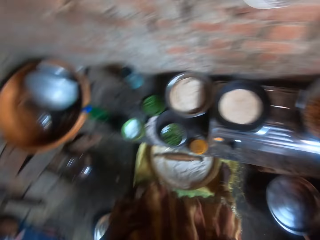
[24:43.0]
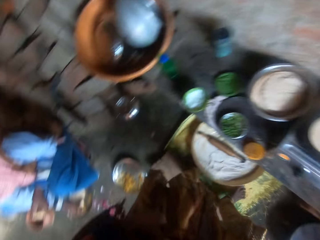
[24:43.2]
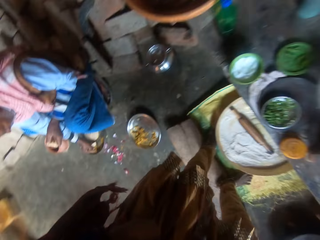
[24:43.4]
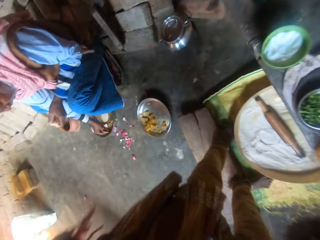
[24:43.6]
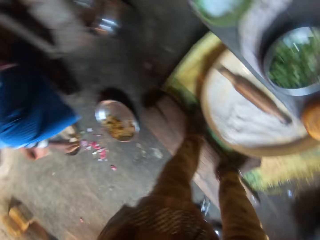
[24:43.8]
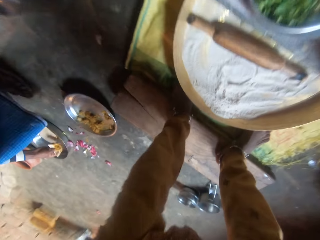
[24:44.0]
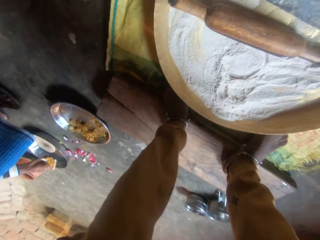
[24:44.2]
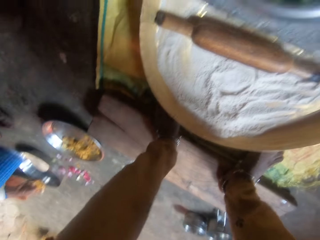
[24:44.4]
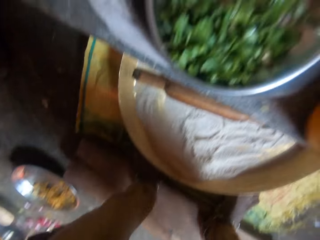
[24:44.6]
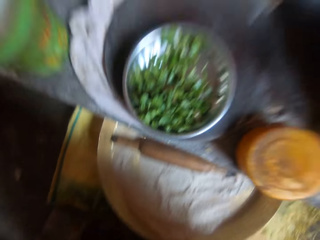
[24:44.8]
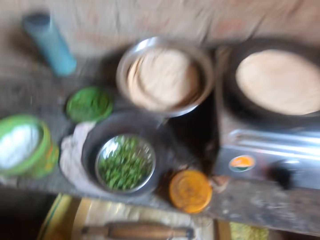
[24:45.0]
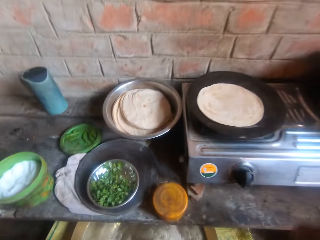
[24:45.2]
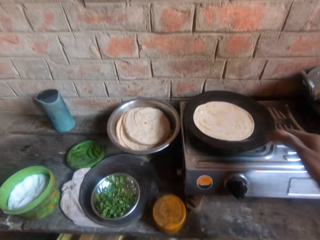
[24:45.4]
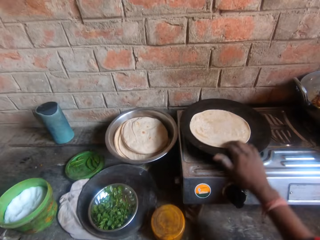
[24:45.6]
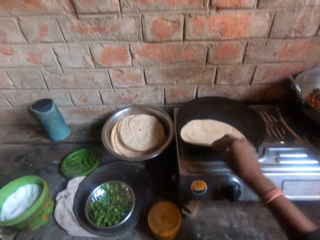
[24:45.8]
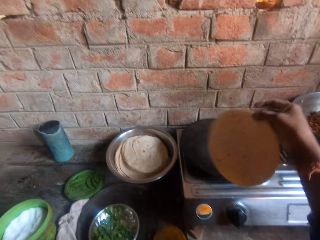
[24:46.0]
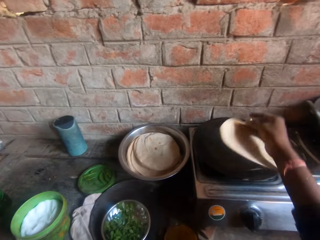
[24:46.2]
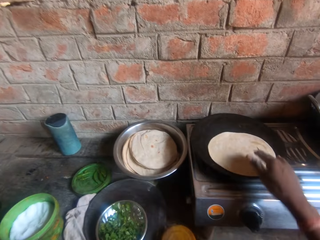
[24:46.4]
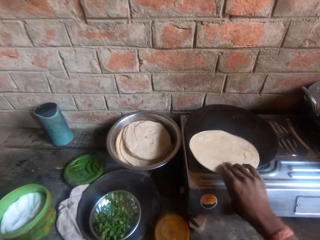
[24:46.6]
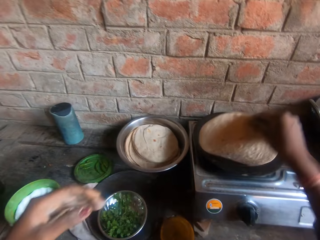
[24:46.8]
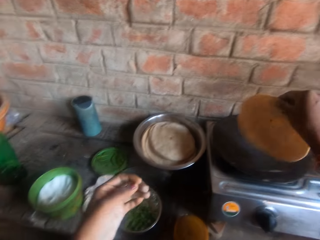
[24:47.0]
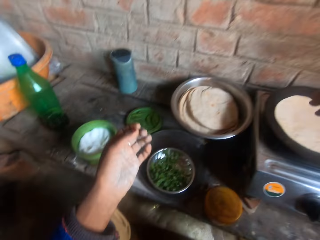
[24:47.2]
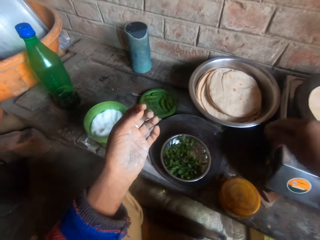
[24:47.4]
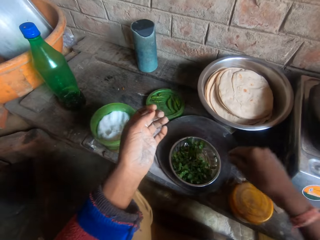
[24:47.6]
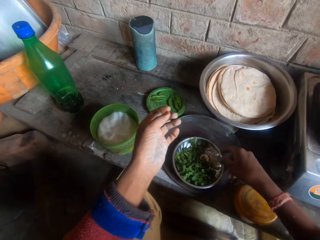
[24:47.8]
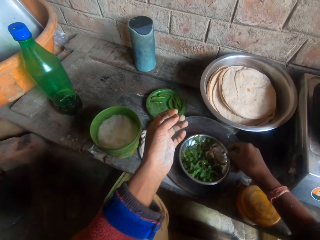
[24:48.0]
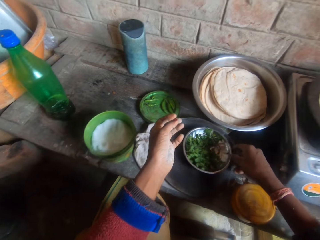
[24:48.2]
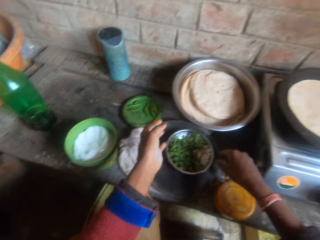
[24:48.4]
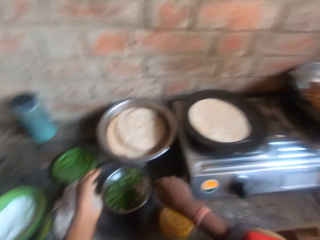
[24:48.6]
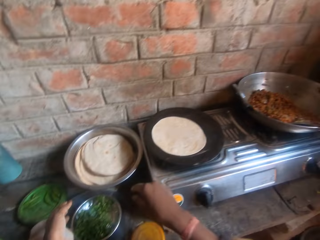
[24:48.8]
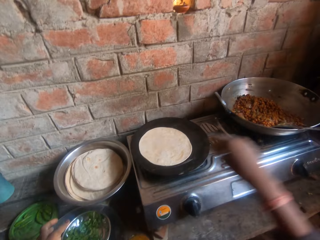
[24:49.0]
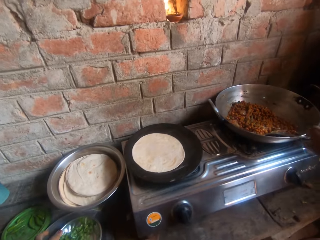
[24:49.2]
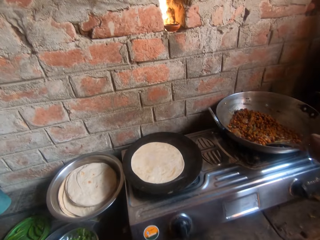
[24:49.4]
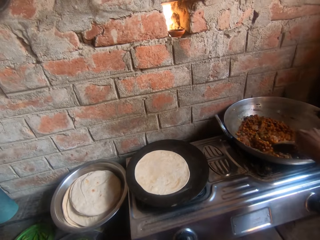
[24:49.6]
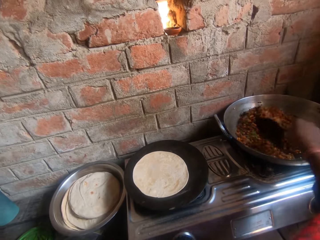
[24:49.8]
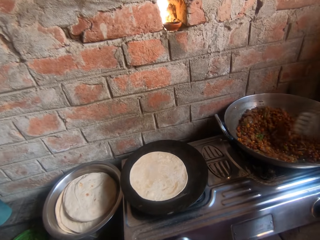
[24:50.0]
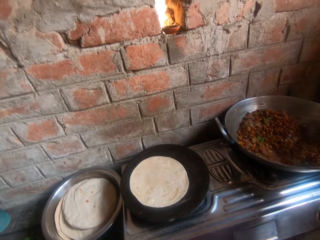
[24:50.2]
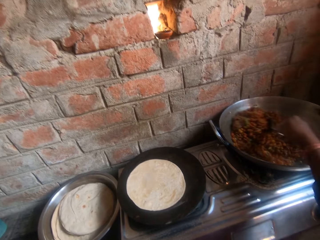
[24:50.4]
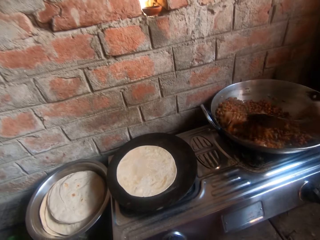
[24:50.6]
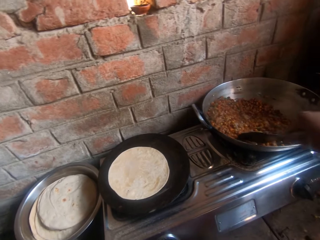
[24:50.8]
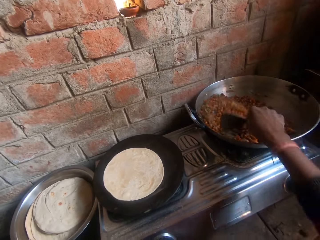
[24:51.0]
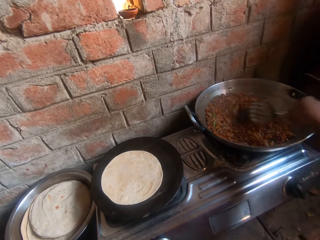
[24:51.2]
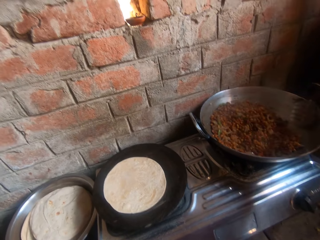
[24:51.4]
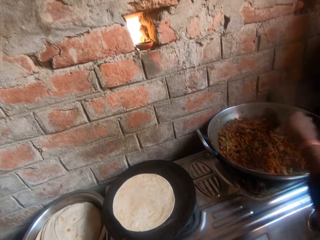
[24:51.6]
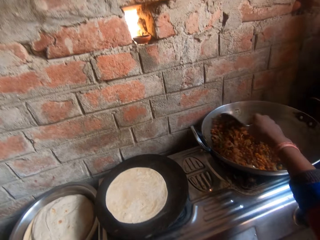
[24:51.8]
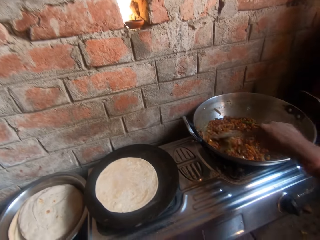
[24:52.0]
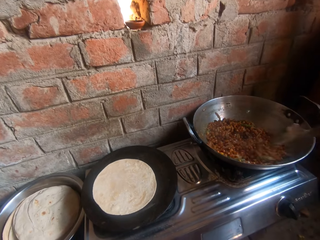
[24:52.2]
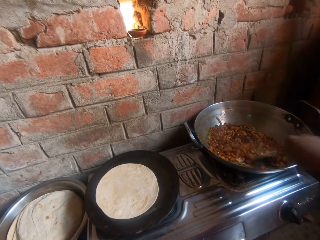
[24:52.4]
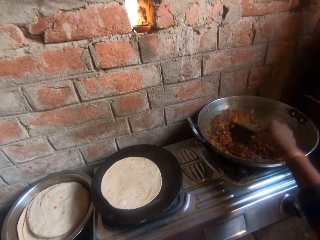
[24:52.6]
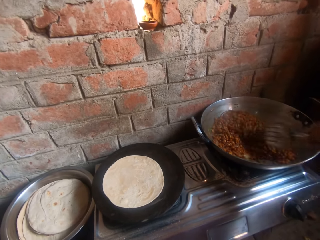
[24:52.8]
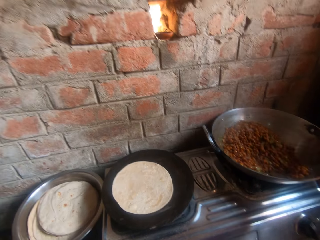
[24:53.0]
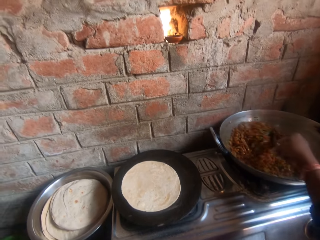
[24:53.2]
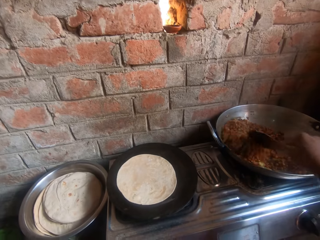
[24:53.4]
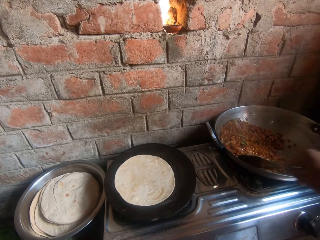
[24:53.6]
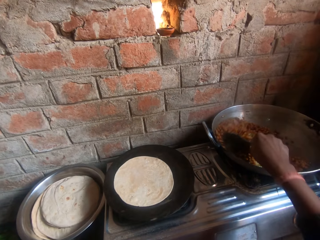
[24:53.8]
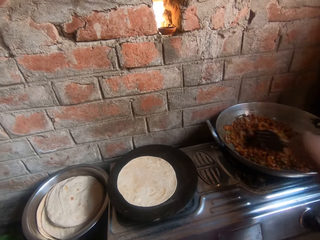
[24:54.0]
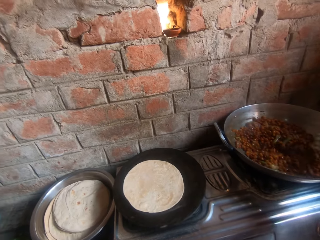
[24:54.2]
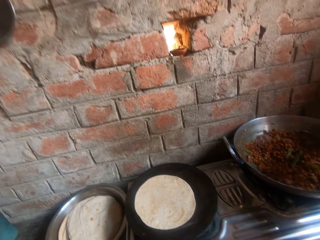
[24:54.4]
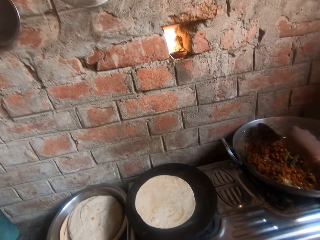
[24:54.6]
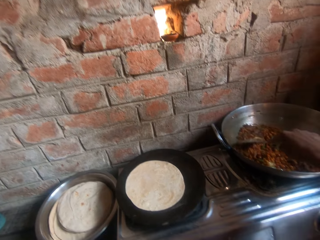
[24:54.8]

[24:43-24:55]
The camera wearer sits on the wood plank. They turn the flat bread or chapati in the frypan. They lift the chapati off the pan. They drop the chapati on the pan. They shift the plate on the rolling board a bit. They stir the sauce in the pot with the spoon.

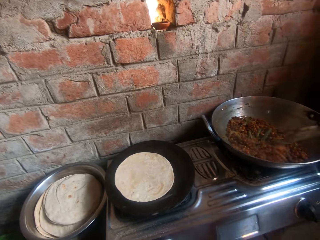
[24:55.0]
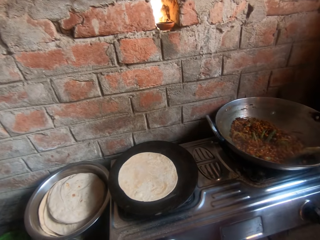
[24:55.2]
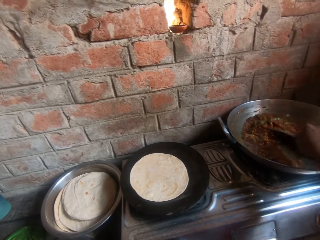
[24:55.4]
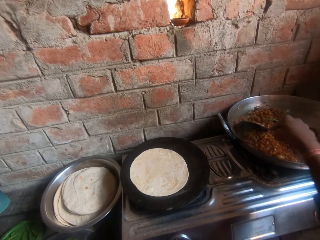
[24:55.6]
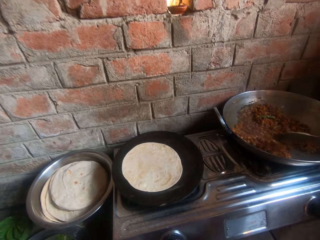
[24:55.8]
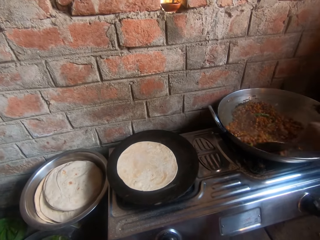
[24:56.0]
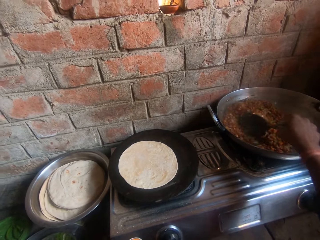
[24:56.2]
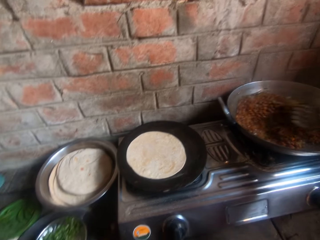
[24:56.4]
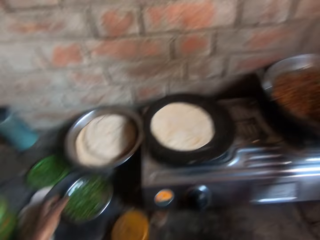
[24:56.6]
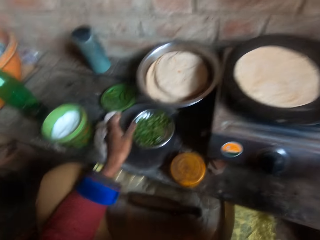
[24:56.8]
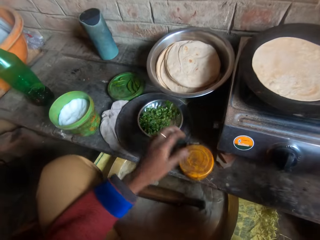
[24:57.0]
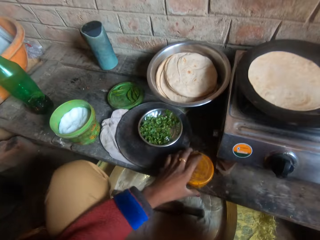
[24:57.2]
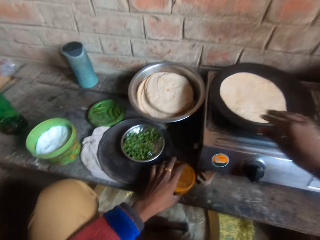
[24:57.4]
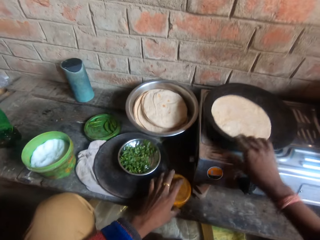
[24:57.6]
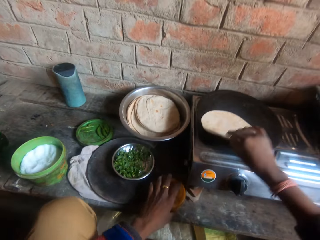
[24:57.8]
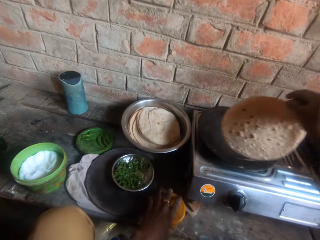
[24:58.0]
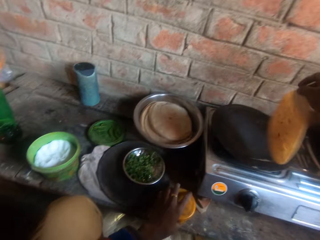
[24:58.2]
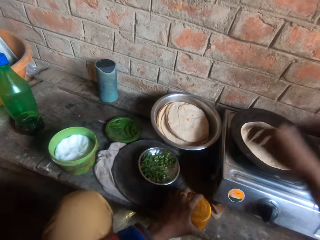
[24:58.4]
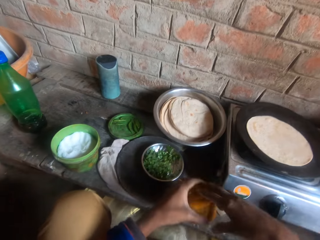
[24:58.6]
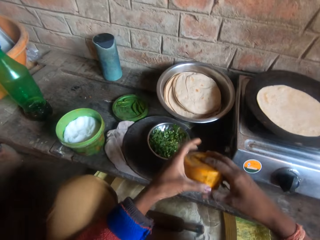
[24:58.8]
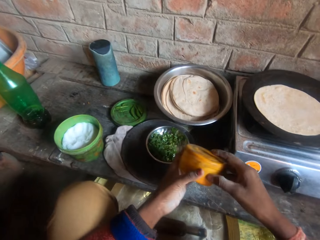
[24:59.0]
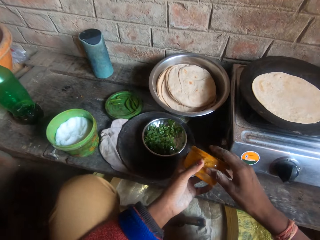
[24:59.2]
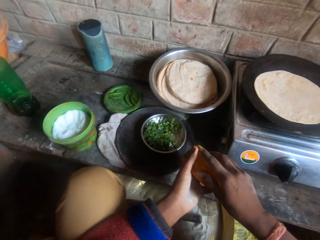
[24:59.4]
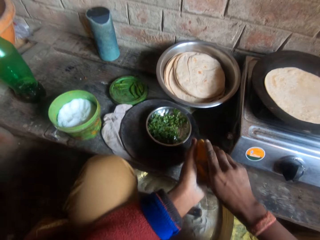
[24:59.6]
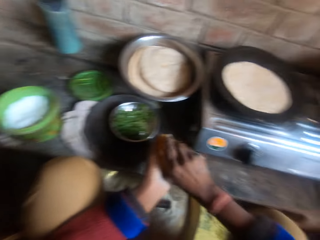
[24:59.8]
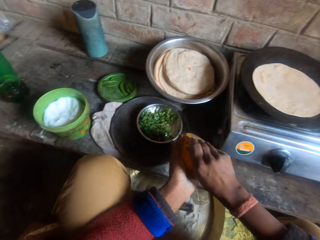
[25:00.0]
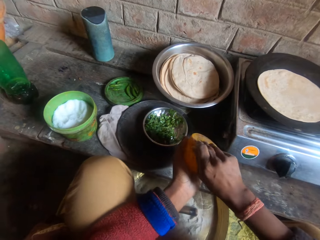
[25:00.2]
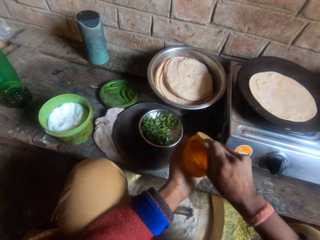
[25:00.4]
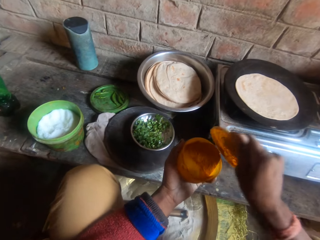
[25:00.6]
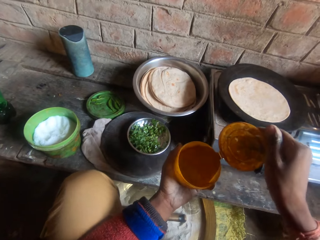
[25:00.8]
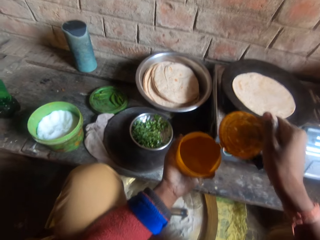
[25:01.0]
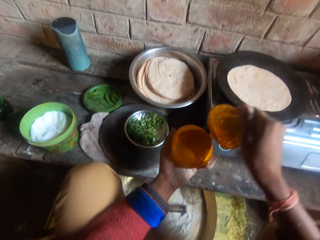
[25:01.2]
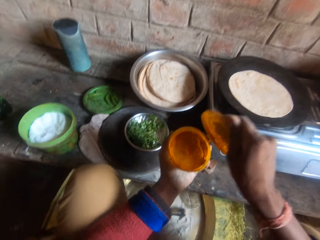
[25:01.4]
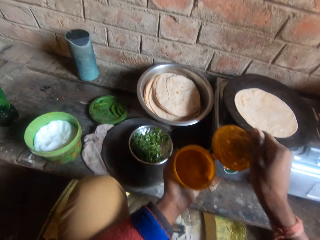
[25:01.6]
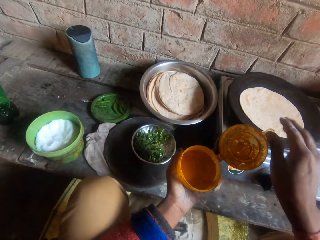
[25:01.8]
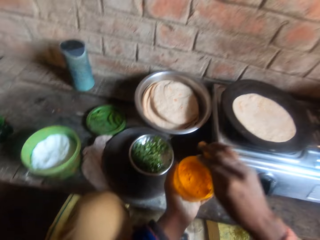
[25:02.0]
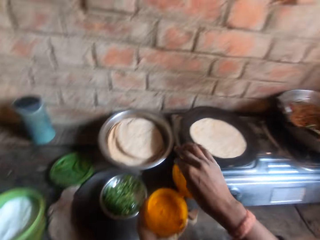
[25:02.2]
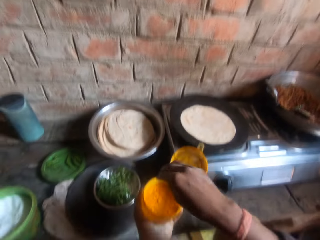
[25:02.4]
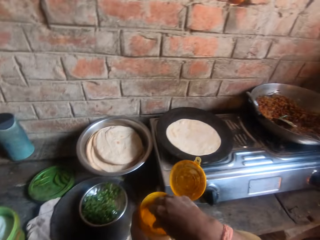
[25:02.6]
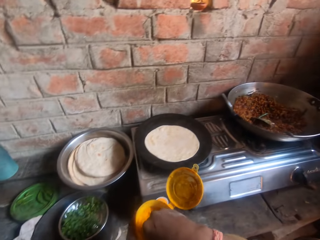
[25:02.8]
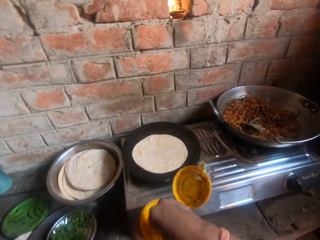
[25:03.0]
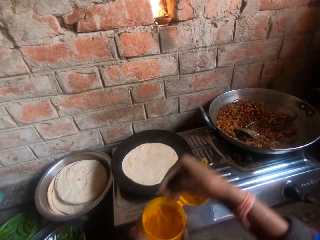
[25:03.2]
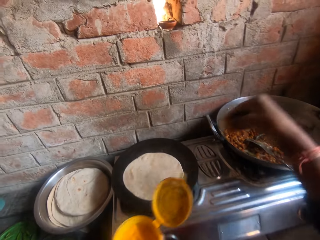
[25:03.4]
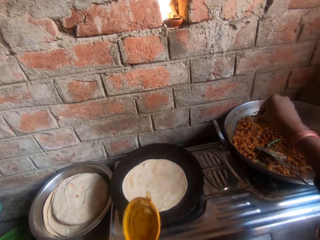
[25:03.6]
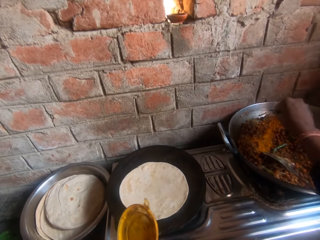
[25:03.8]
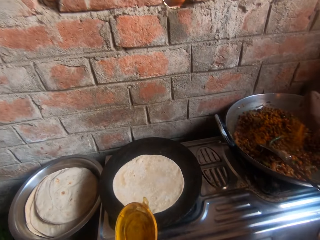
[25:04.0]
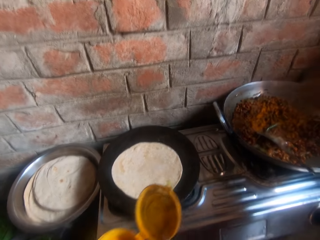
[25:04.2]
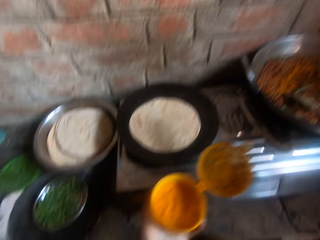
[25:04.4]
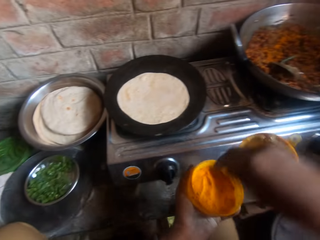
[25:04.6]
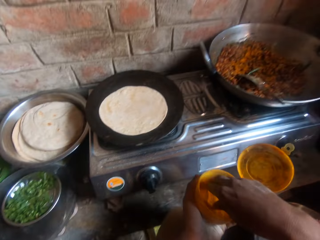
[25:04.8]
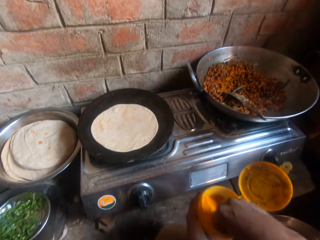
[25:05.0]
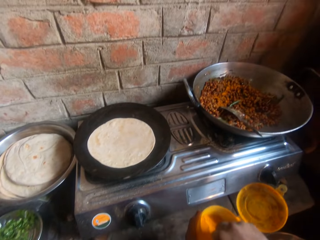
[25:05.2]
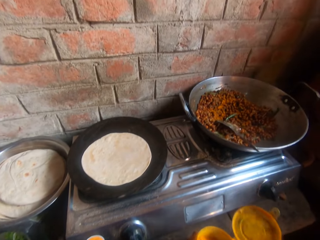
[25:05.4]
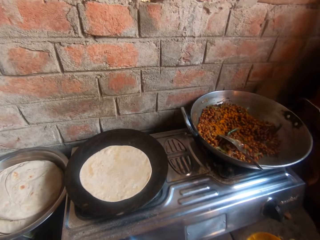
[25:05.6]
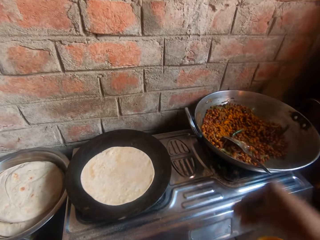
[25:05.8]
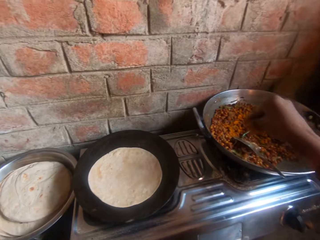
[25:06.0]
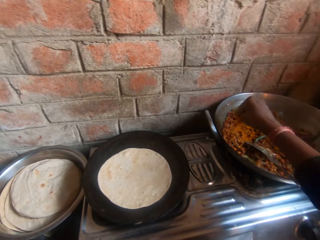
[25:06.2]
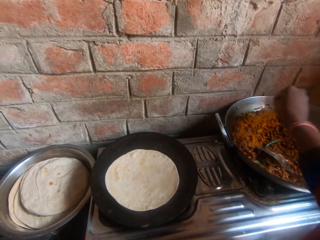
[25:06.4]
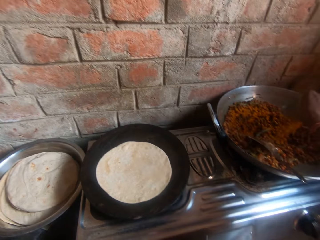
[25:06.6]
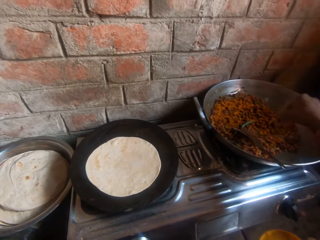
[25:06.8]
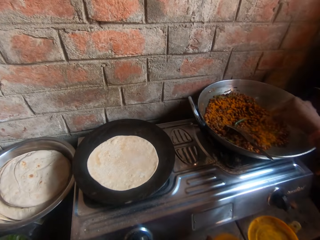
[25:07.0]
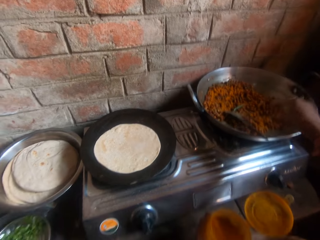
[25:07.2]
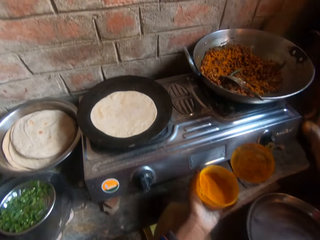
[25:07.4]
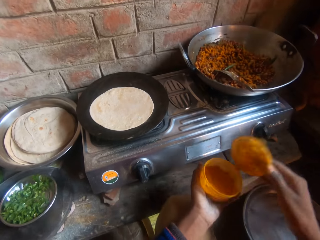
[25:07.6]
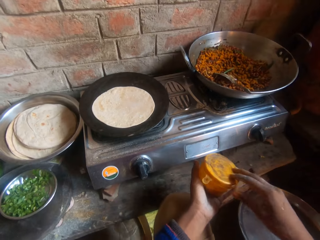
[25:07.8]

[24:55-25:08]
The camera wearer picks up the plastic jar on the slab. They hold something with his hand. They turn over the flat bread or chapati in the frypan. They lift the chapati off the pan, drop the chapati on the pan, and hold a container with both hands. They open the plastic jar with her hand. They scoop out powder pepper from the jar. They sprinkle the pepper in the sauce in the pot. They scoop out powder pepper from the jar. They sprinkle the pepper in the sauce in the pot.
